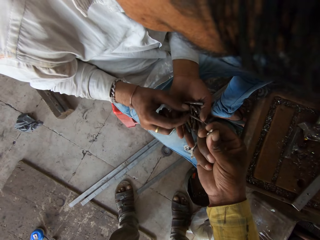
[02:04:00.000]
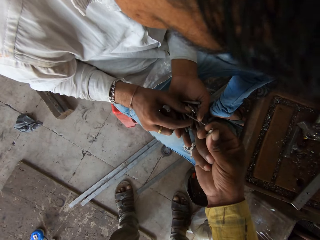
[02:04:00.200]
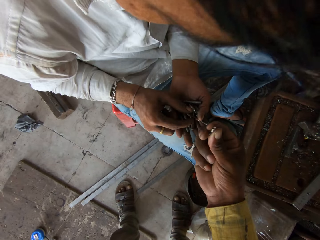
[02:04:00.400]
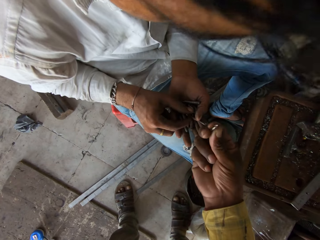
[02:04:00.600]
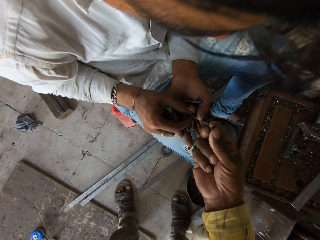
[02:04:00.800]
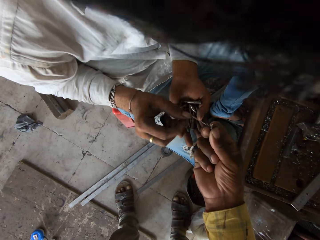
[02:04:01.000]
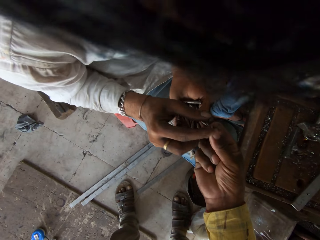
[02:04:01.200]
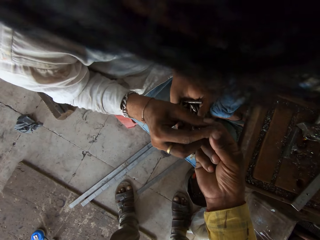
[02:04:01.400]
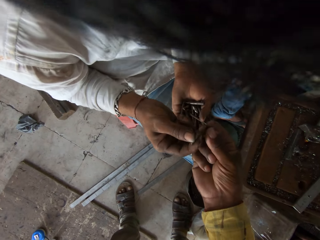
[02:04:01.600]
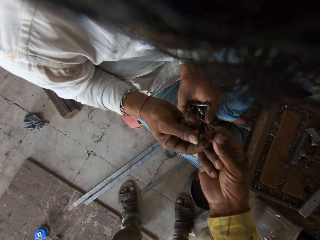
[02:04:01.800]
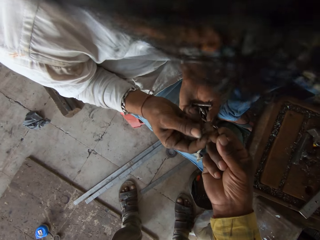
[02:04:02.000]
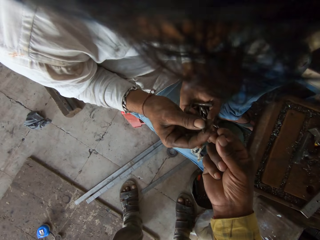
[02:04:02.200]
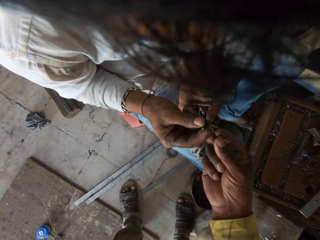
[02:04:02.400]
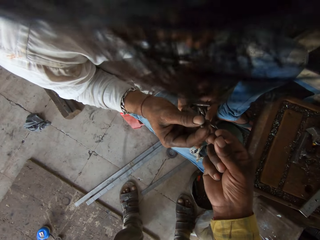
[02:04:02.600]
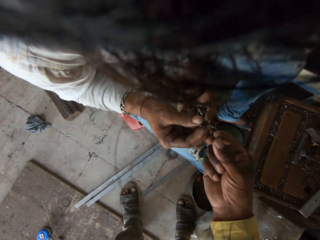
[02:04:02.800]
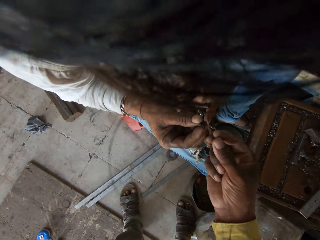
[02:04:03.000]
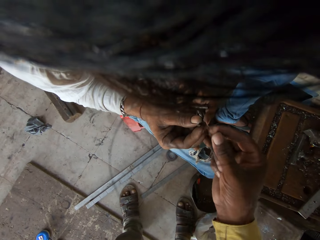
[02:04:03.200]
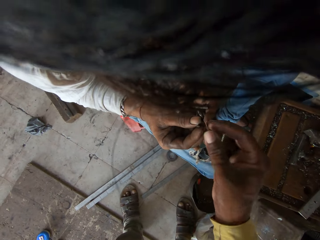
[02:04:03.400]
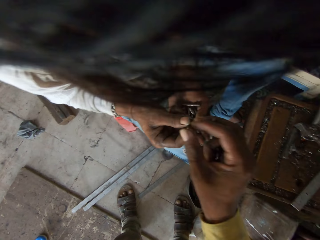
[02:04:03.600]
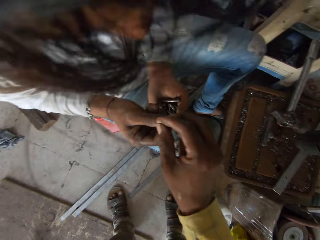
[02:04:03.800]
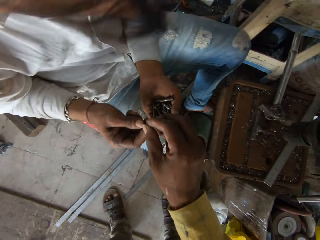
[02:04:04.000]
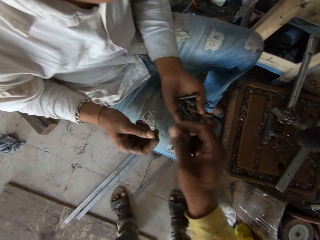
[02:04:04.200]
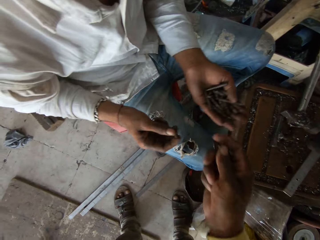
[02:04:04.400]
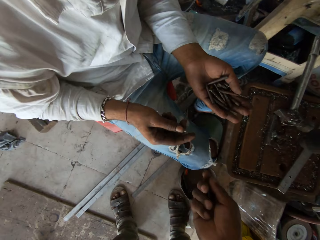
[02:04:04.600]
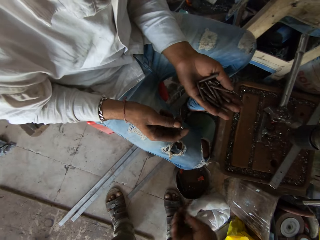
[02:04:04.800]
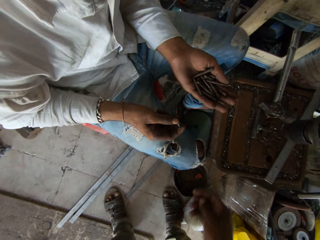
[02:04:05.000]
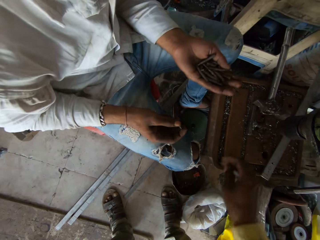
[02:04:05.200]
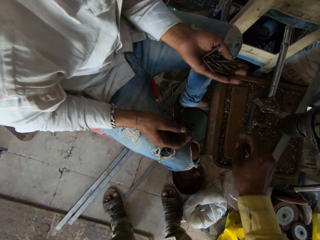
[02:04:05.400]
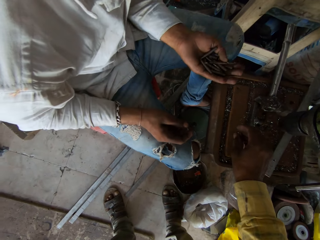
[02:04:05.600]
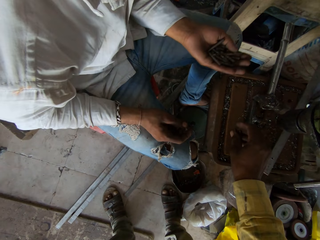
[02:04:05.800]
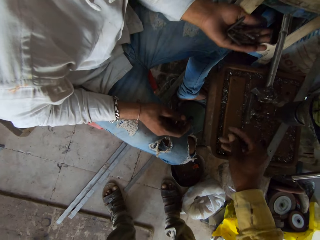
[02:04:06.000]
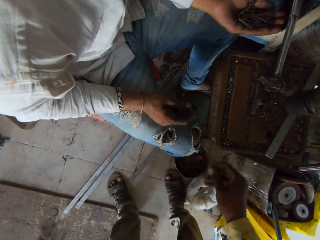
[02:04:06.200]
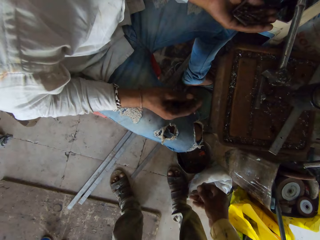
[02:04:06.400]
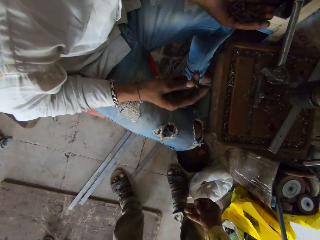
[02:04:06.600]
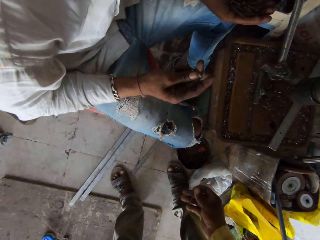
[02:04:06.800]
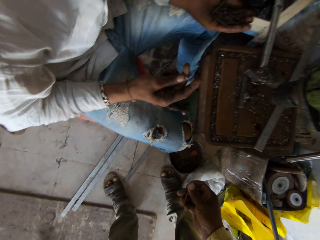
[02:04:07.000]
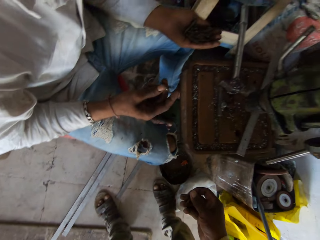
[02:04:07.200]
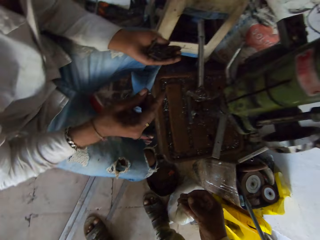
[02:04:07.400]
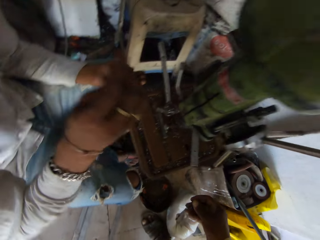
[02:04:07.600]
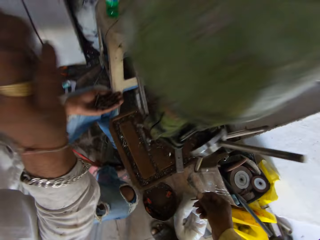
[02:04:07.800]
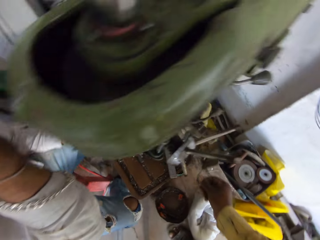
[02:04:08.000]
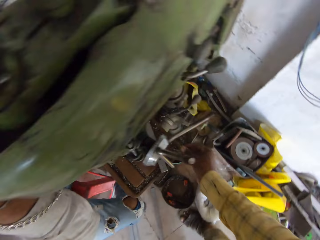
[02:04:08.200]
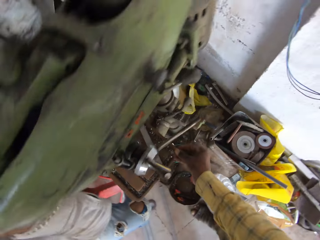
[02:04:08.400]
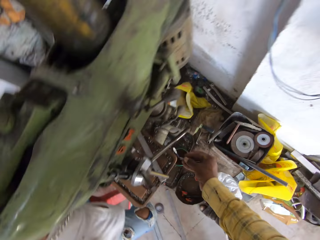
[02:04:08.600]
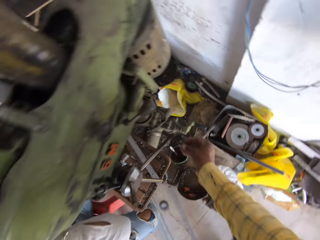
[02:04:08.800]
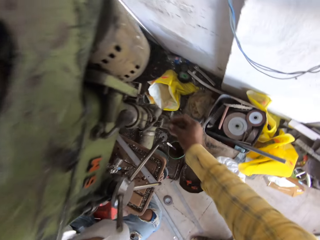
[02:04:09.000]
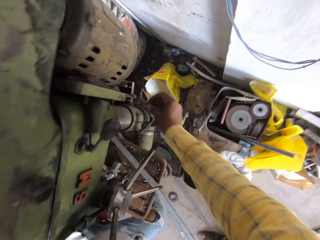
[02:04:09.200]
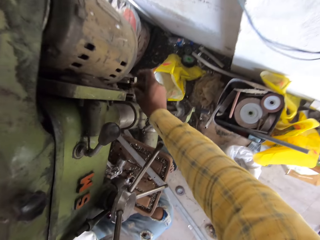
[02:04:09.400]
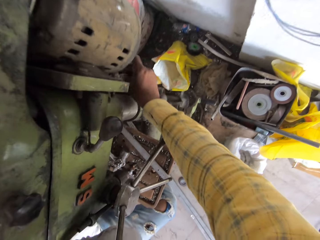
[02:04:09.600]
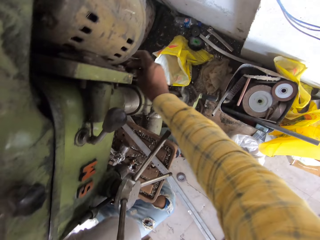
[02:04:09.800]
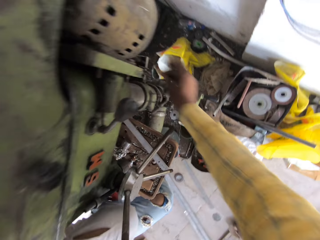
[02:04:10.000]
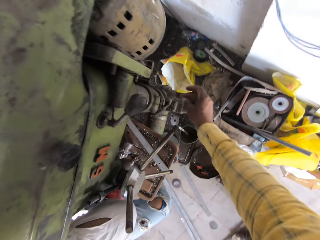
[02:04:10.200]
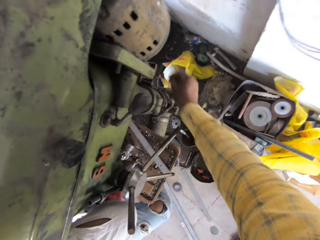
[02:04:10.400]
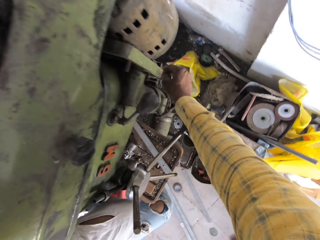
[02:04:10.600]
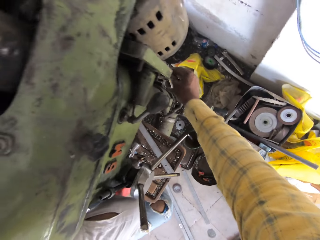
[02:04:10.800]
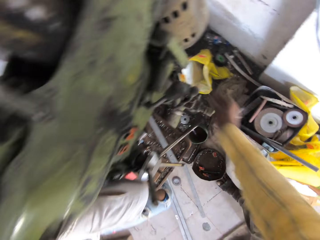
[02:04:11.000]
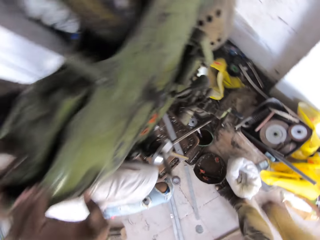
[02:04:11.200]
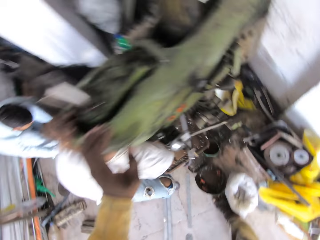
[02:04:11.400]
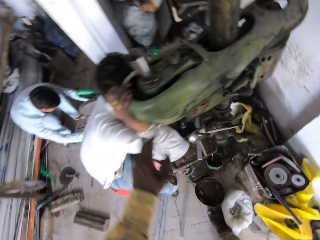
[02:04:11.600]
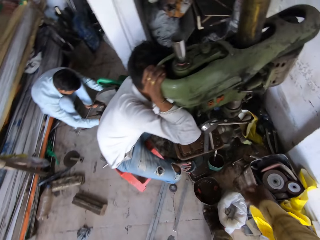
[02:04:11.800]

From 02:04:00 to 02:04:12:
A man picks a drill bit from his left hand. The man picks the drill bit from the camera wearer's right hand. The man looks at the drill bit in his right hand. The camera wearer picks the drill bit from the man's right hand. They place the drill bit on the pillar drilling table. They touch the machine.

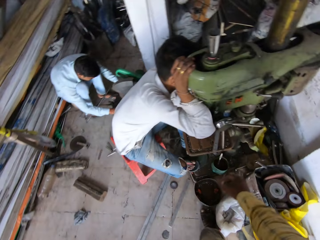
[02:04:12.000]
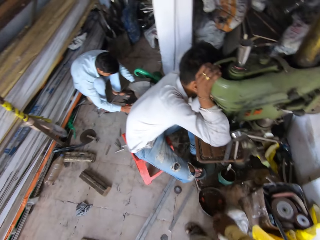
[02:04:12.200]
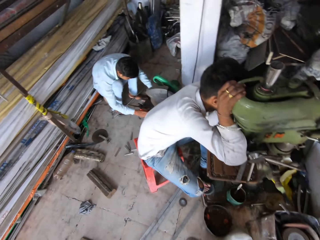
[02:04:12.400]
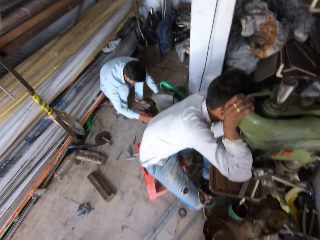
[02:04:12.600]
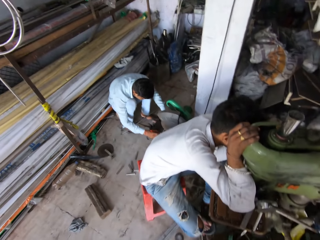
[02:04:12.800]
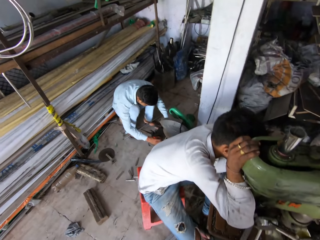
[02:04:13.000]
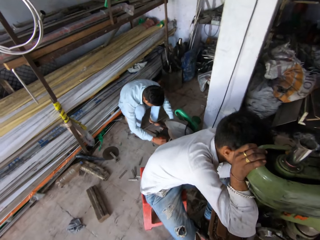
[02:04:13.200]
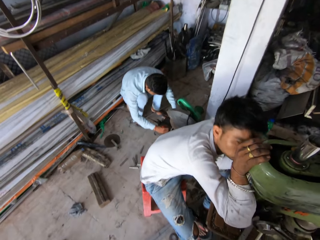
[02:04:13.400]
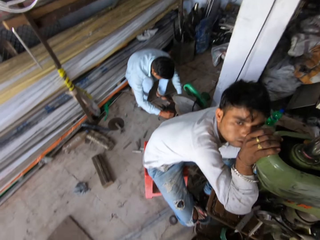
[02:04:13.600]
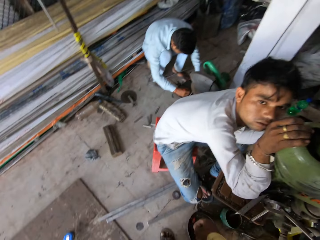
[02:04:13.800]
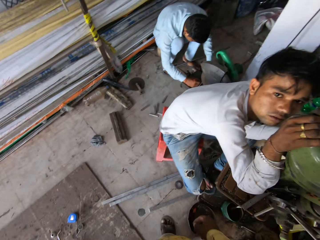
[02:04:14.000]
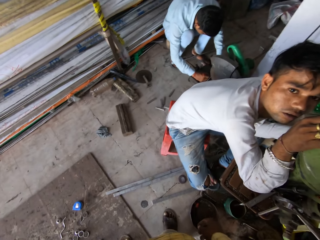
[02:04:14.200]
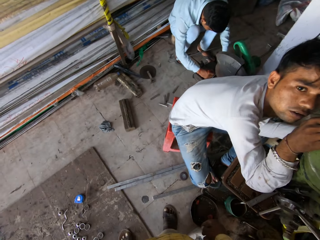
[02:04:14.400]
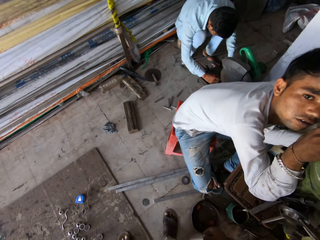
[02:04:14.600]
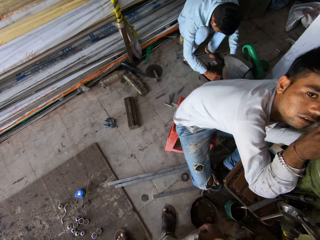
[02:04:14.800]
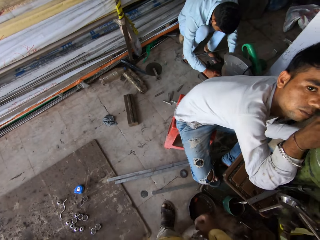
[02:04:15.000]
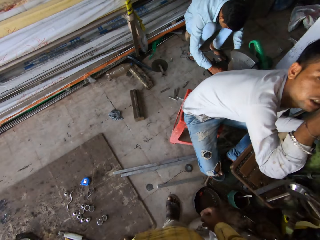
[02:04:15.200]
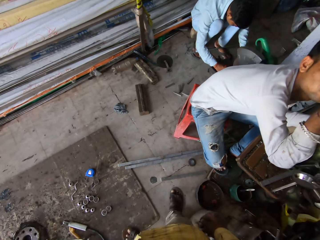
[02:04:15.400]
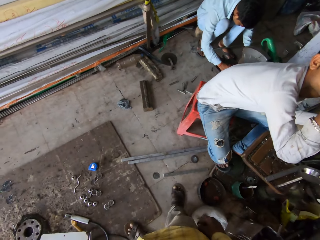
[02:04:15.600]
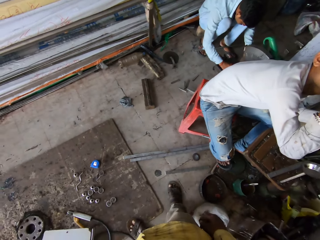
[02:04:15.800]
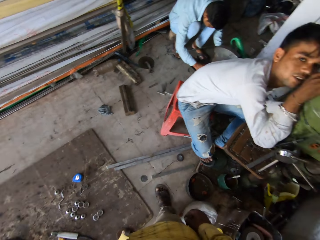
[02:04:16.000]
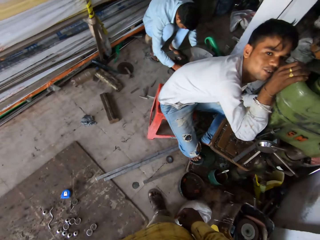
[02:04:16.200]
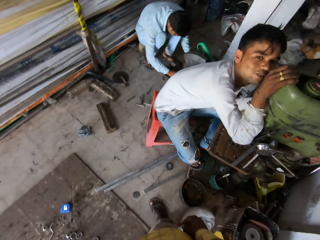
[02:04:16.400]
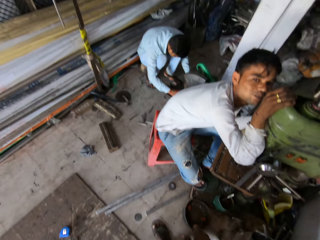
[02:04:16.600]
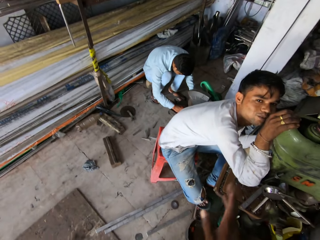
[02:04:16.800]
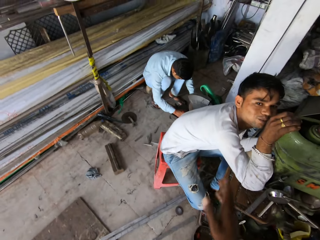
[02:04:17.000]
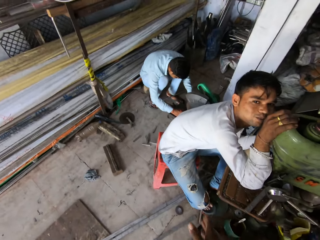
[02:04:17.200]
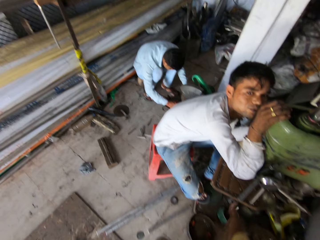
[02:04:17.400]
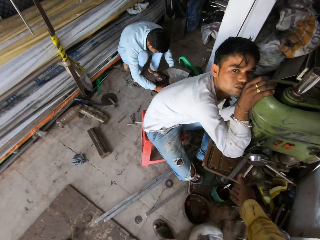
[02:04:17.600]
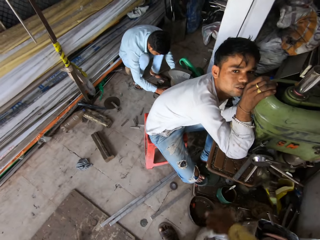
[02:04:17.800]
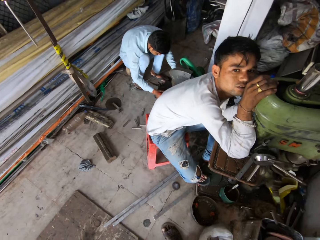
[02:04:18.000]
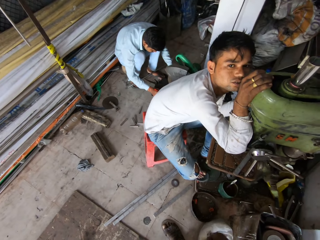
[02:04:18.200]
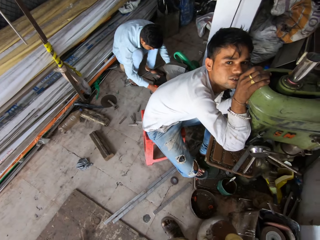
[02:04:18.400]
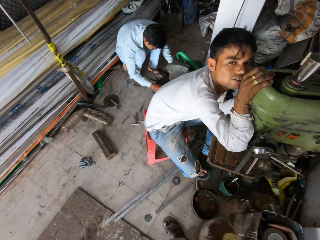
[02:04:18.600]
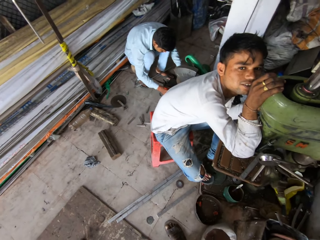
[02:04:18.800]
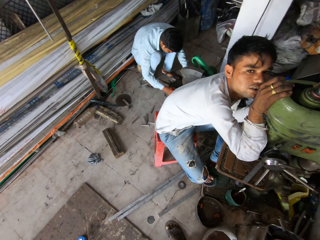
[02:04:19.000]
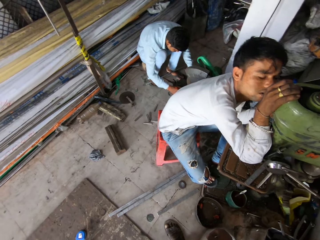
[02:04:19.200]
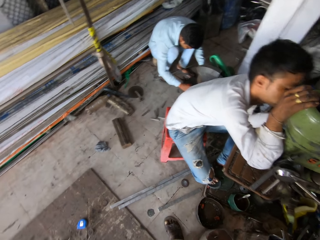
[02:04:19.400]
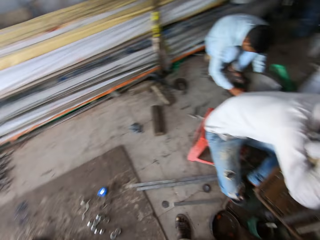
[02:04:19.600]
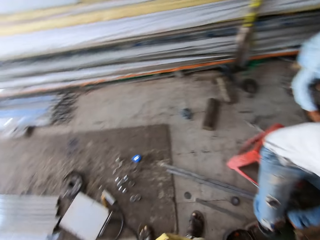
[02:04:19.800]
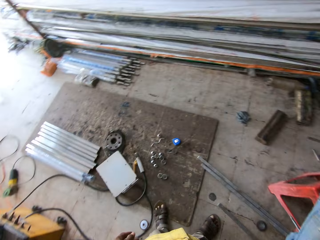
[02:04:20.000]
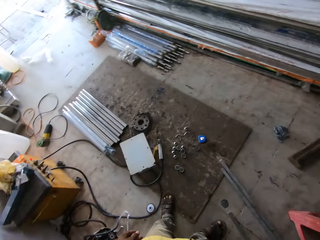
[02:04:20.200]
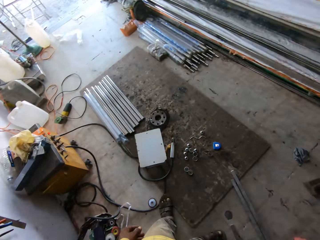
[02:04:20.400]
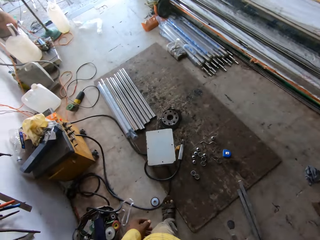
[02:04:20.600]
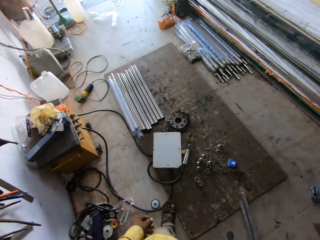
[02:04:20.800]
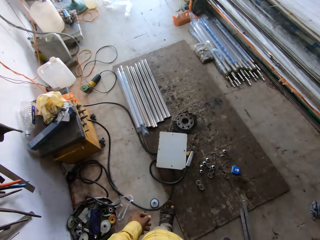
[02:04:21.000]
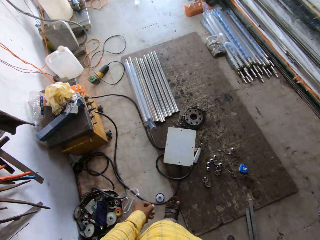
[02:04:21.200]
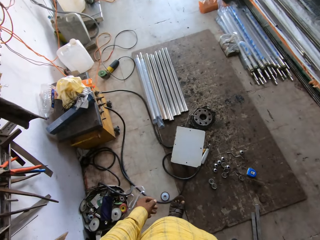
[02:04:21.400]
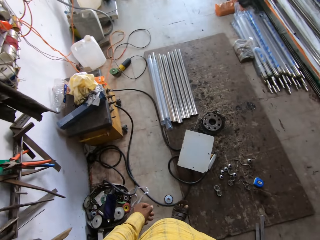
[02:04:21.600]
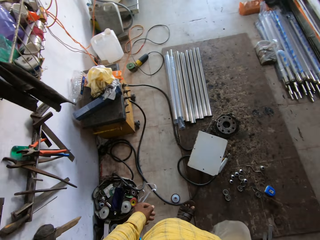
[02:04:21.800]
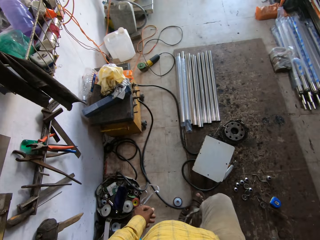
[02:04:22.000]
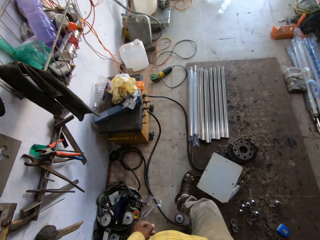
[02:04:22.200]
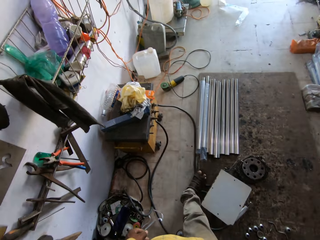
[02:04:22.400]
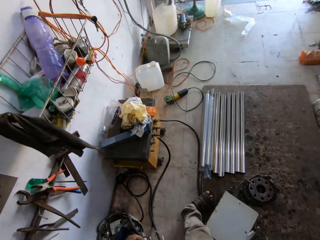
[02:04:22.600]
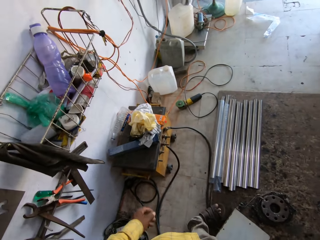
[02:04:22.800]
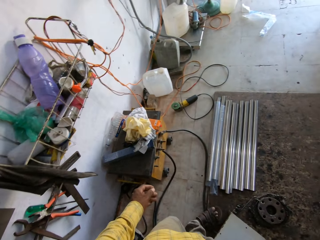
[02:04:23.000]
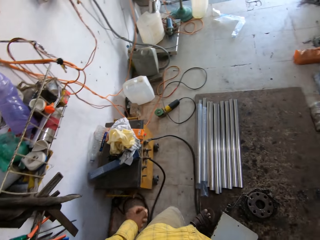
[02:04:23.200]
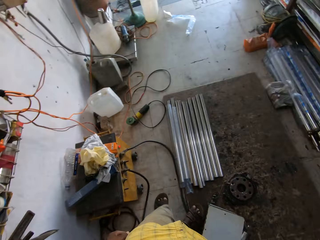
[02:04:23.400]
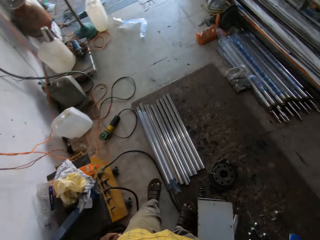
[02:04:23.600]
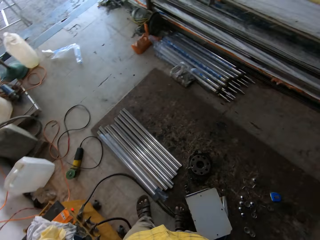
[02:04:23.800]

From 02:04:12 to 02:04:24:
The camera wearer talks with a man. The man makes a mark on something. The camera wearer makes a gesture with the right hand. They walk around the welding workshop room. They look around.
